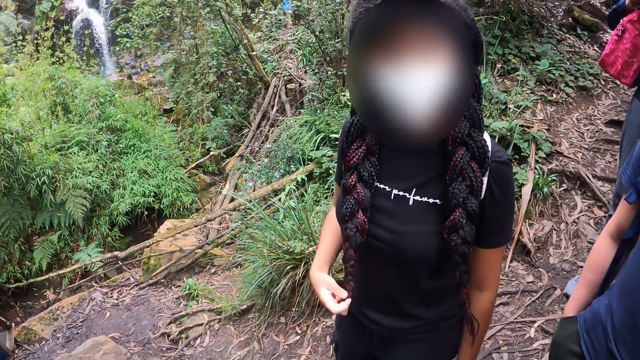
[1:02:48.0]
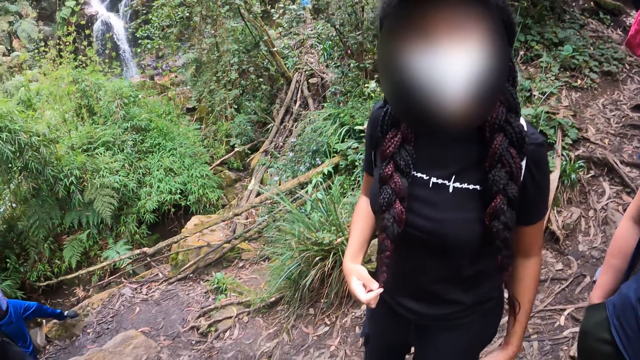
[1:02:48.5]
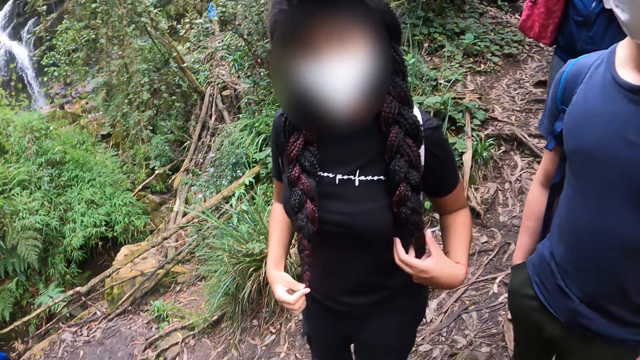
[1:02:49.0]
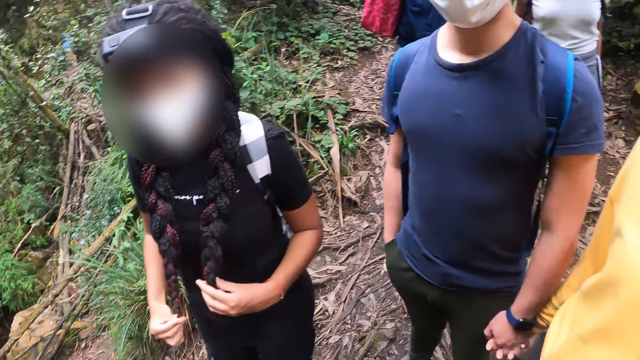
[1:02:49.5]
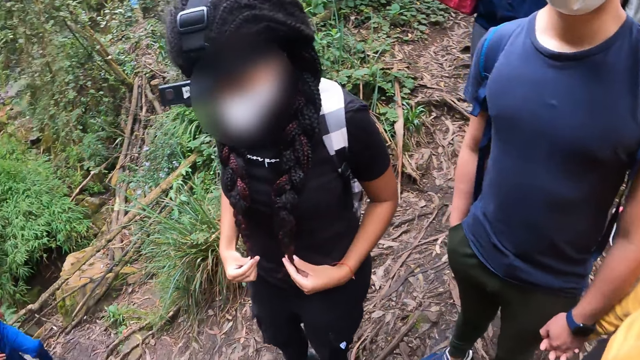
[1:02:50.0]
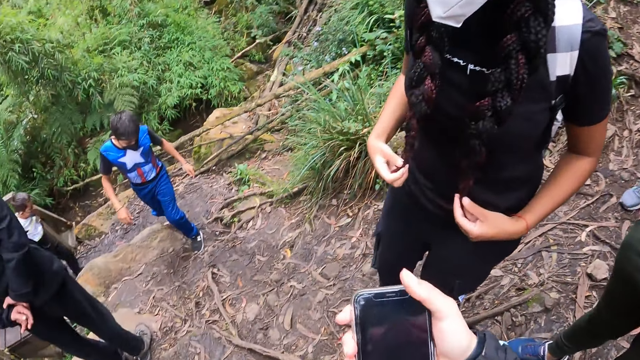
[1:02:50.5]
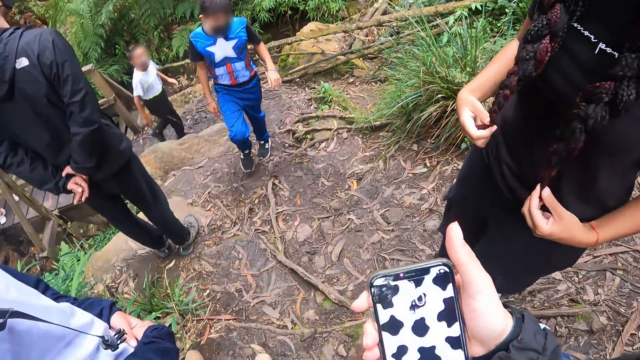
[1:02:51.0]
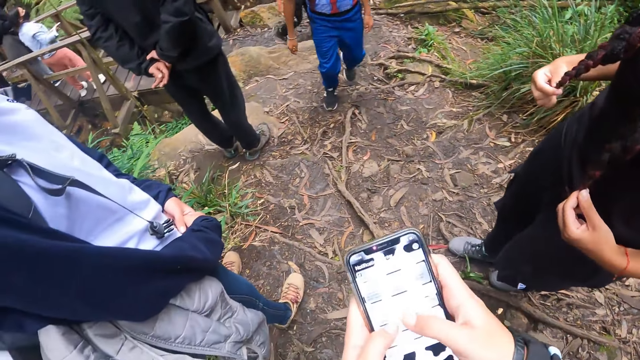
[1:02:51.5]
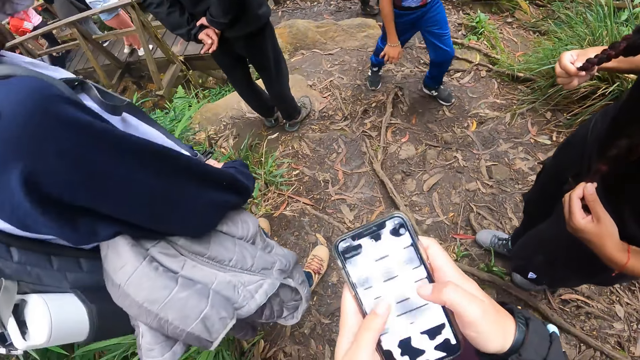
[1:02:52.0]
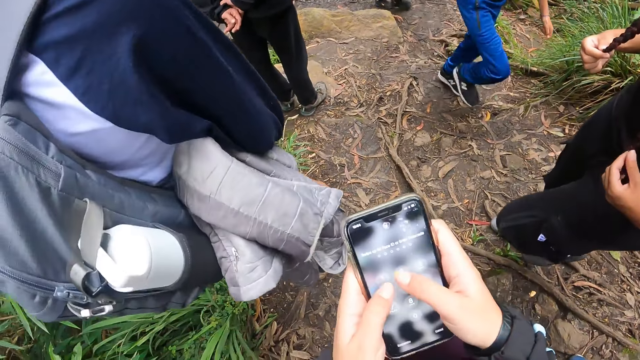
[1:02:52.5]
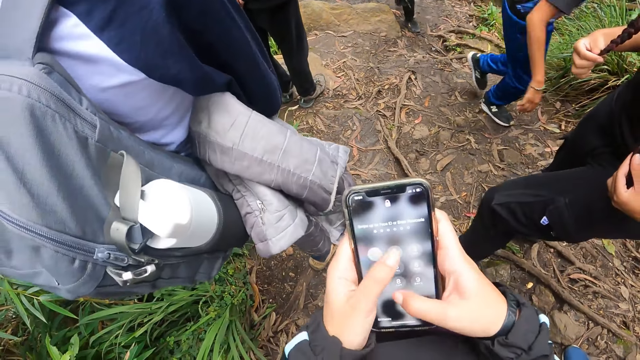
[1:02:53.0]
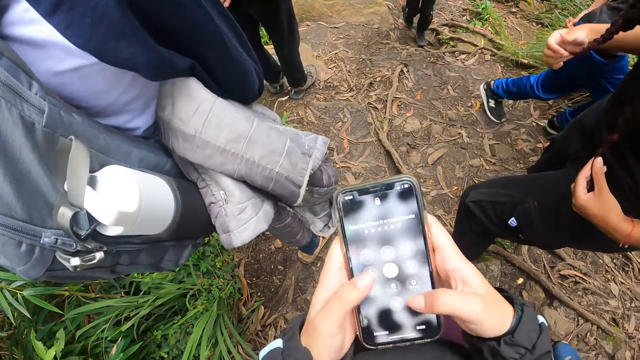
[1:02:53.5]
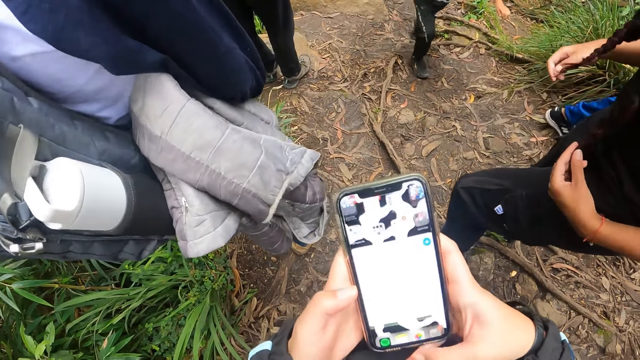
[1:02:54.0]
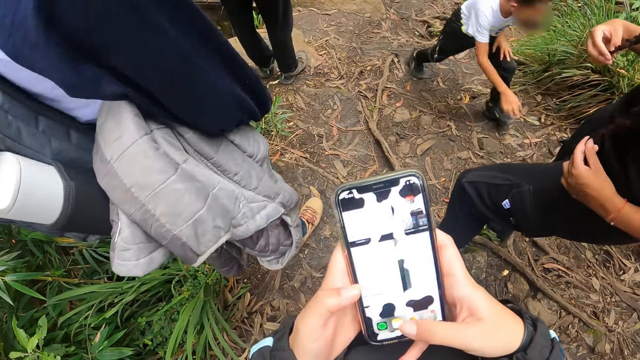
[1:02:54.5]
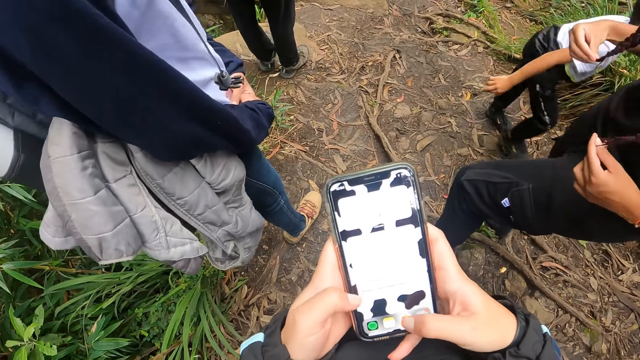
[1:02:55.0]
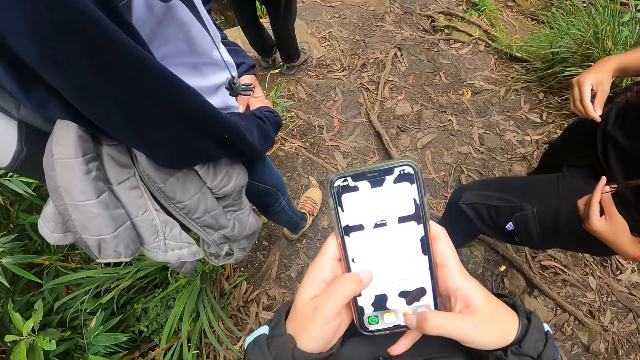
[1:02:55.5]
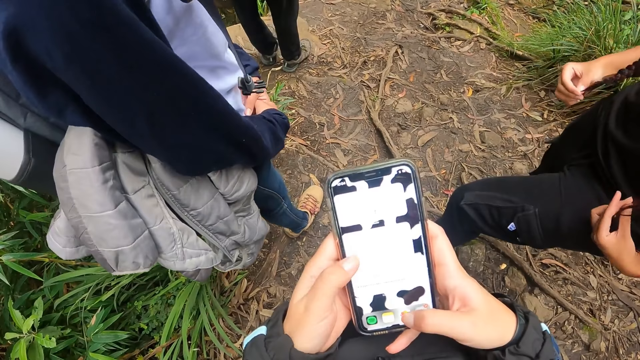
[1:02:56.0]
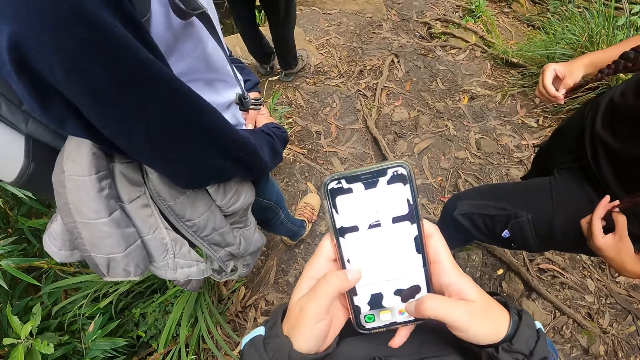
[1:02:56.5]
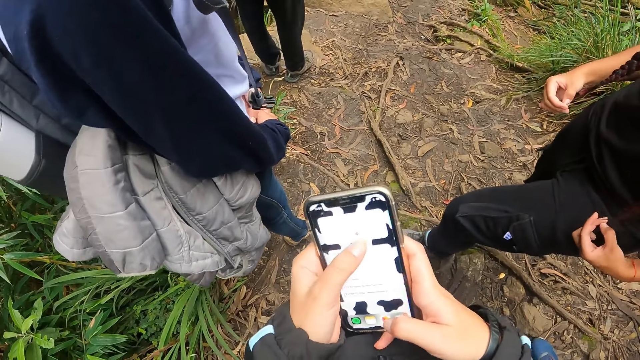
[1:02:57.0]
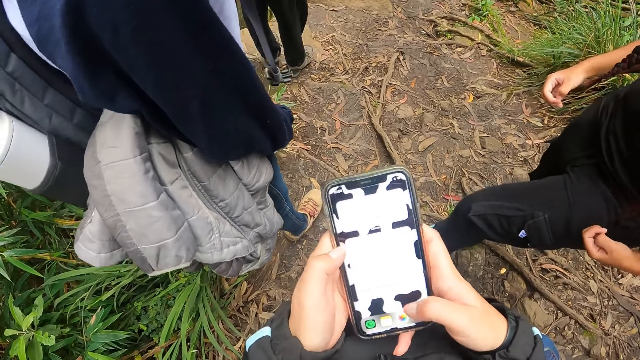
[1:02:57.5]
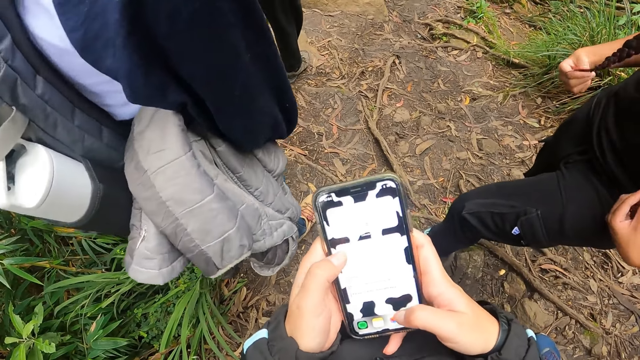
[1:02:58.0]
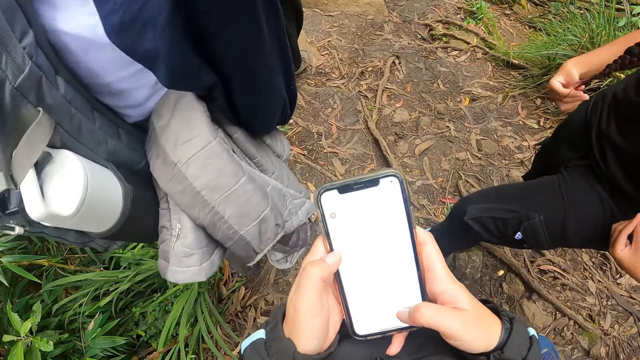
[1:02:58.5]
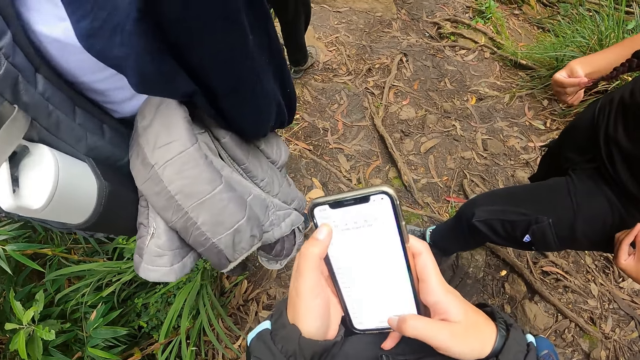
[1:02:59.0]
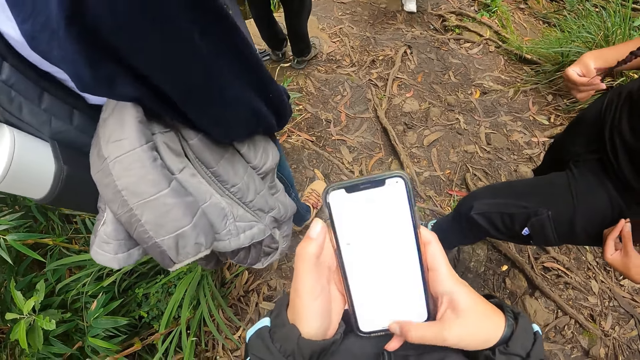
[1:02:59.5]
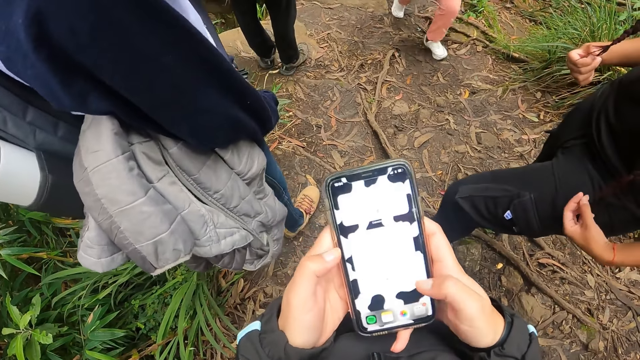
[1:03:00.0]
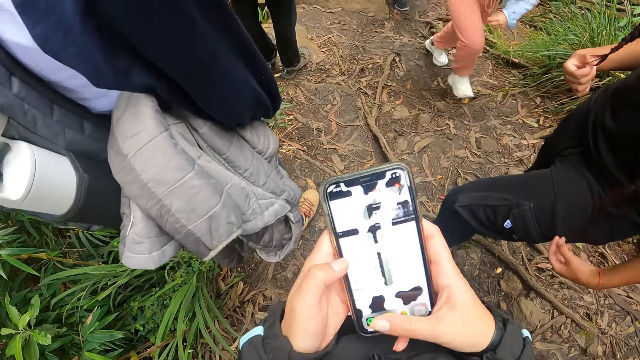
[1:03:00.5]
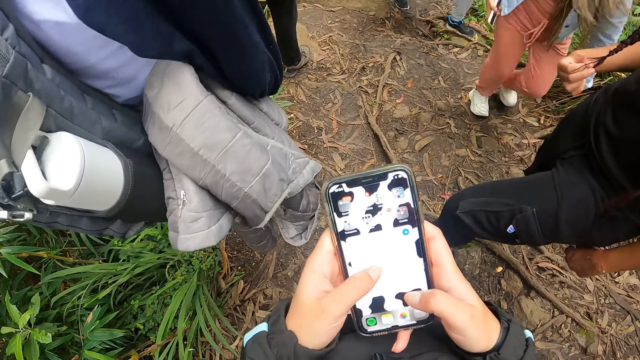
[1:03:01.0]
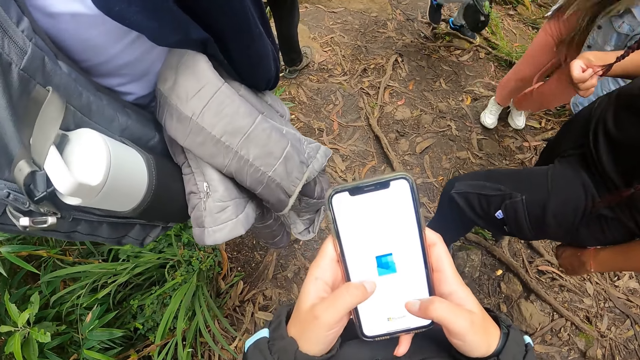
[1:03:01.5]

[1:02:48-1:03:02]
The camera wearer operates the phone in her right hand. She looks at the phone. She enters a password in the phone. She taps the phone. She taps the phone again.

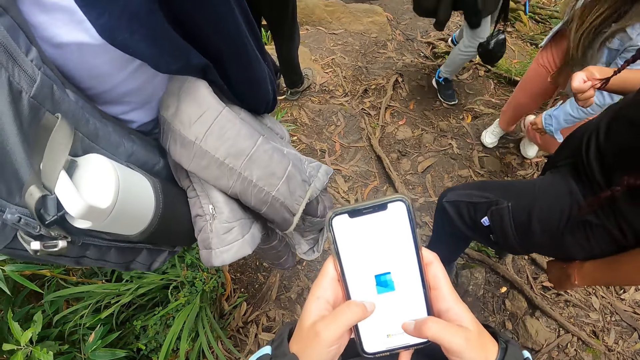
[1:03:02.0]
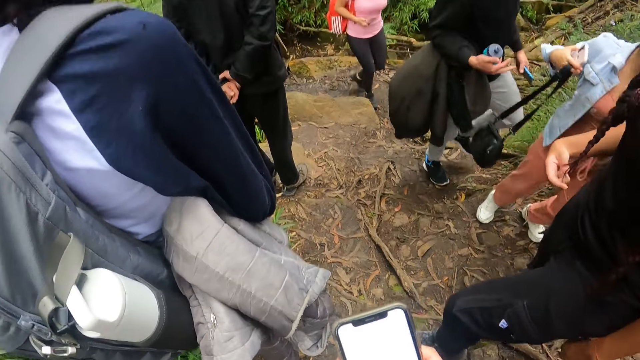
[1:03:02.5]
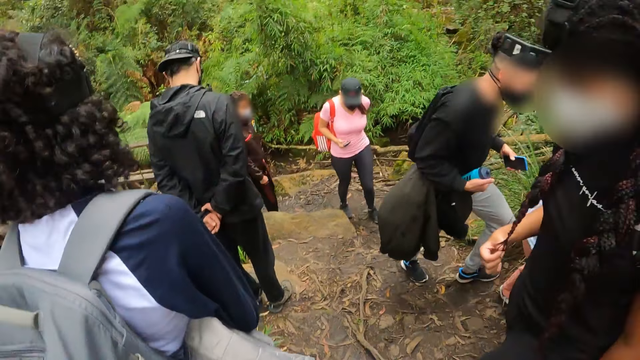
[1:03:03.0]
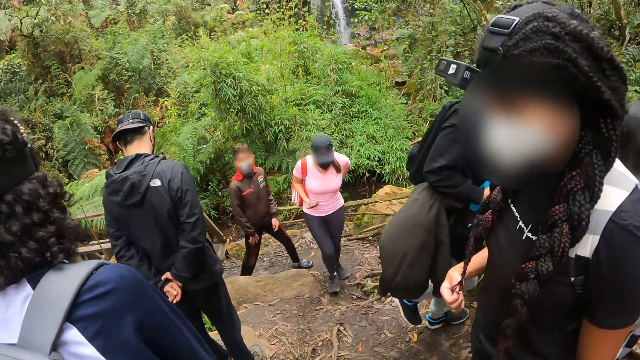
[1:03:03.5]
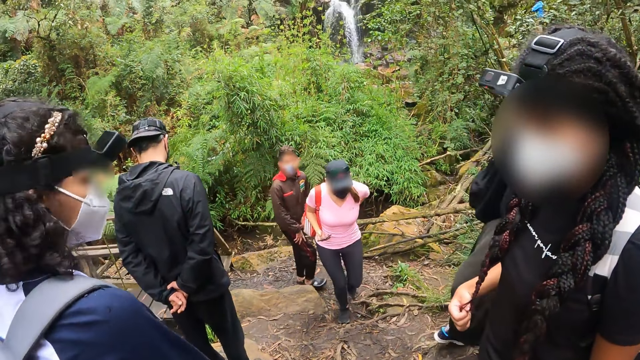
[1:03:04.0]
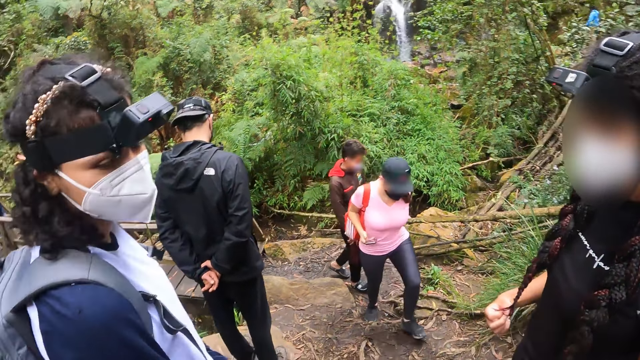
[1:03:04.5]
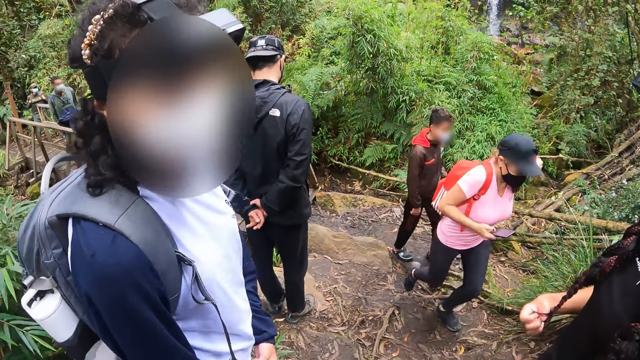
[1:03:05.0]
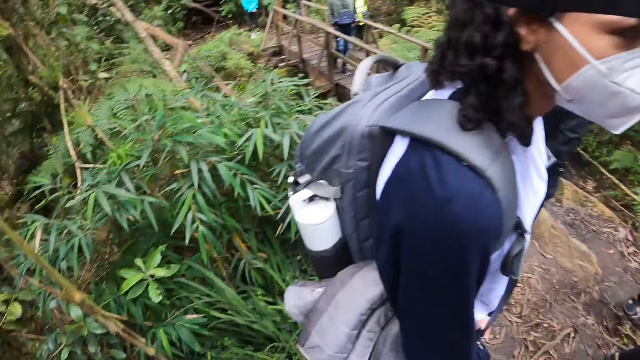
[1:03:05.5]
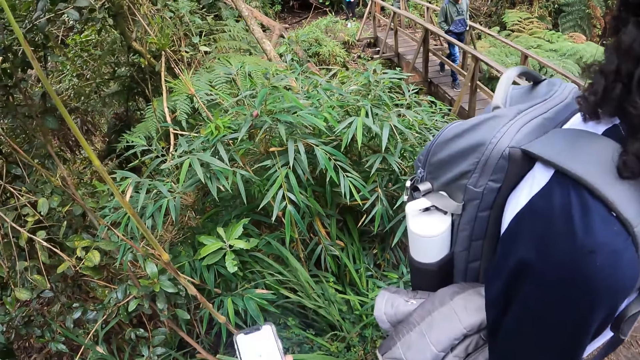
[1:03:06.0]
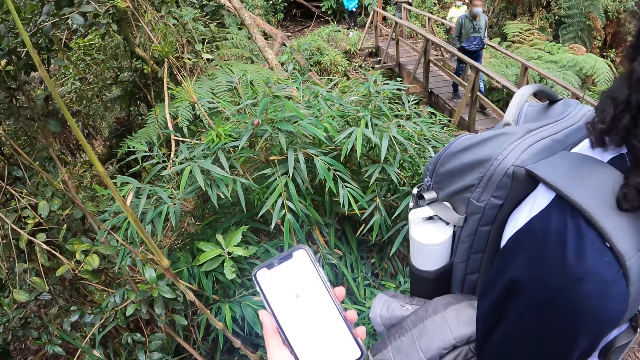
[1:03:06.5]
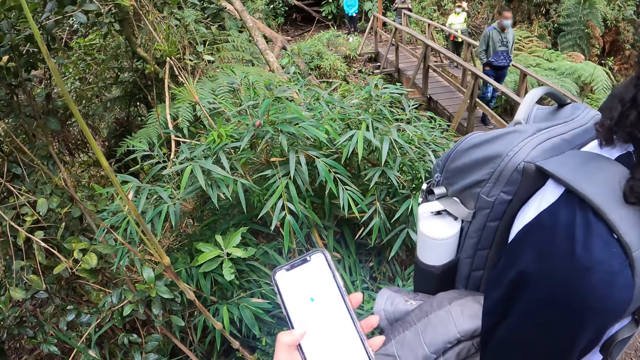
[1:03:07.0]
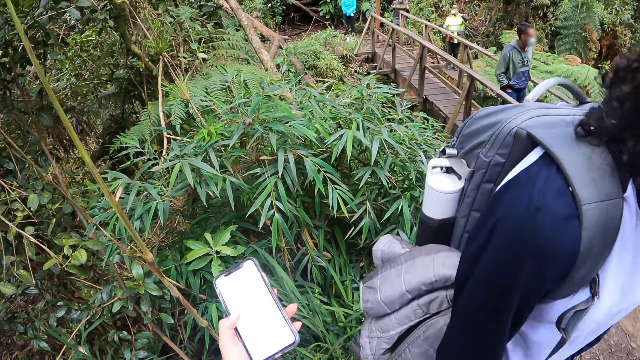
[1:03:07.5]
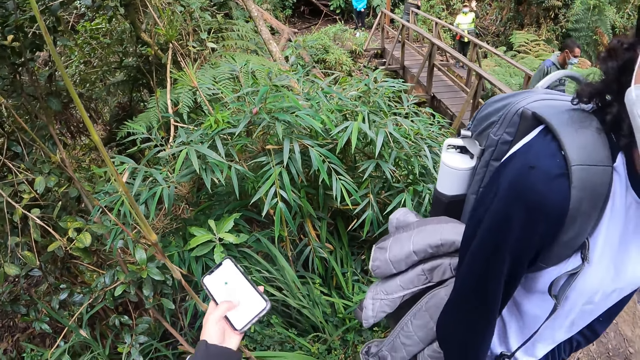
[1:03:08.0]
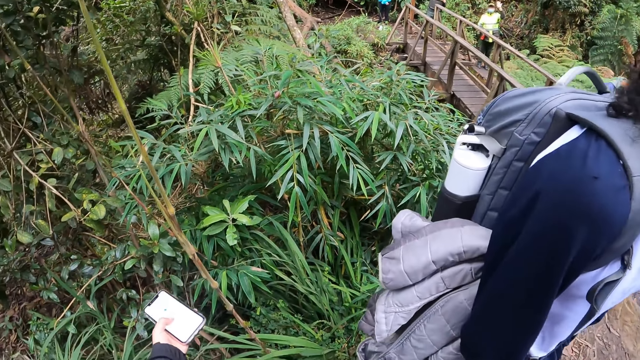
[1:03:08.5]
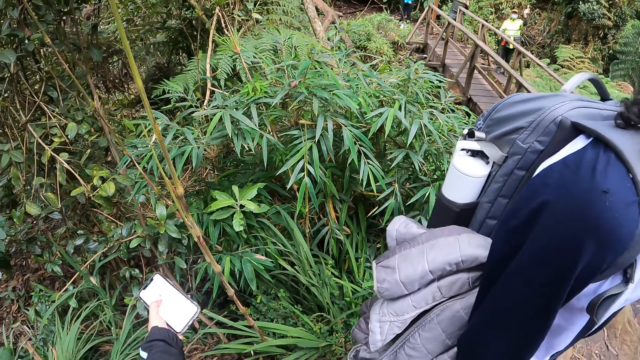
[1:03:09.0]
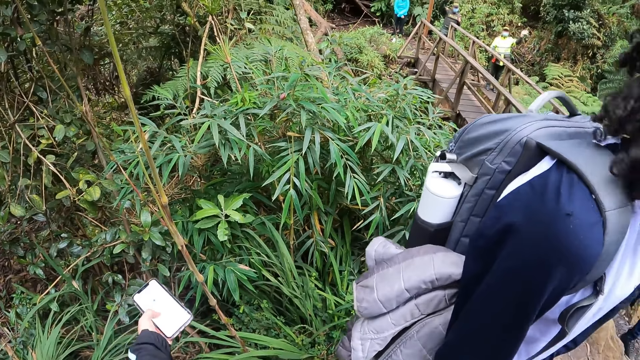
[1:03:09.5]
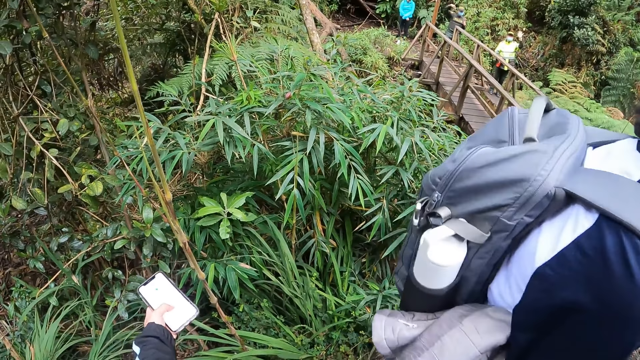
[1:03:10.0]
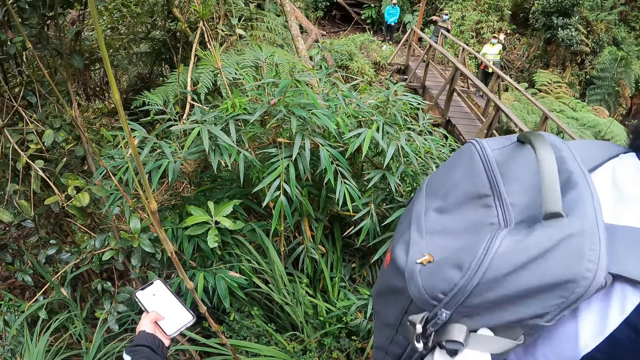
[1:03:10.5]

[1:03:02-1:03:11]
A girl turns to the camera wearer. The camera wearer holds the phone with her left hand. She taps the phone.
